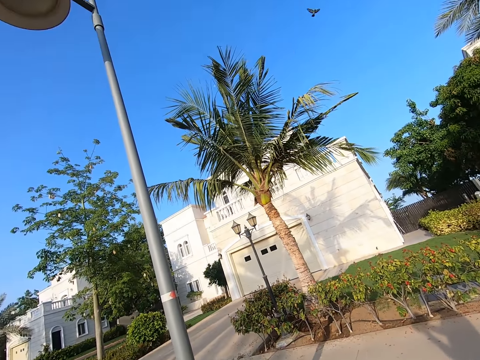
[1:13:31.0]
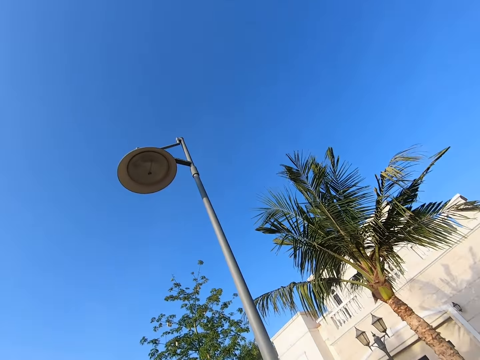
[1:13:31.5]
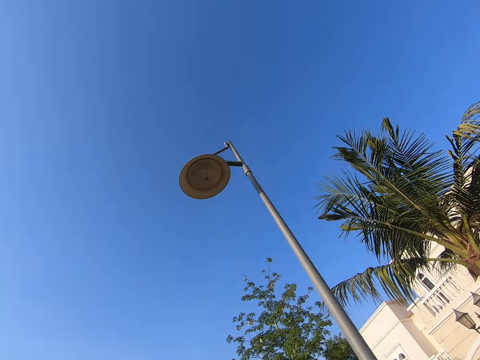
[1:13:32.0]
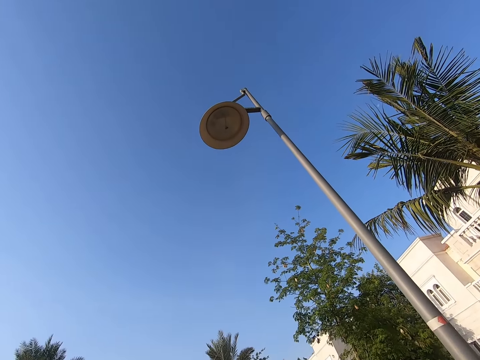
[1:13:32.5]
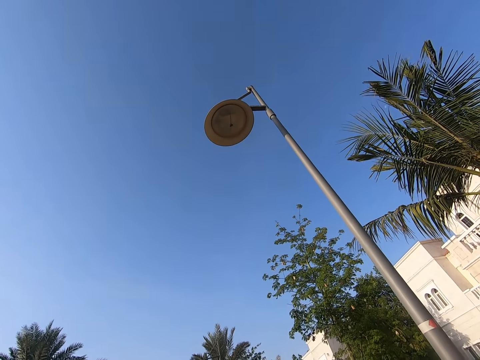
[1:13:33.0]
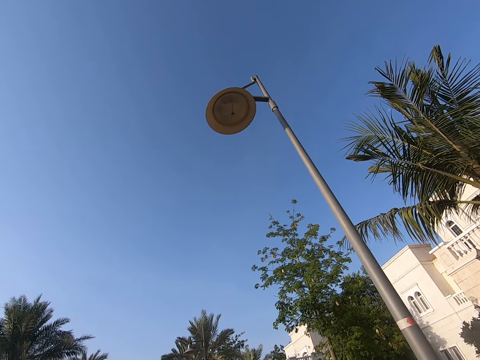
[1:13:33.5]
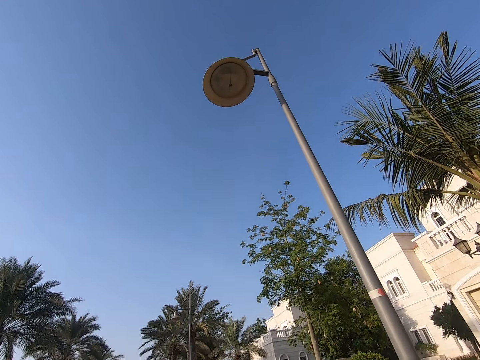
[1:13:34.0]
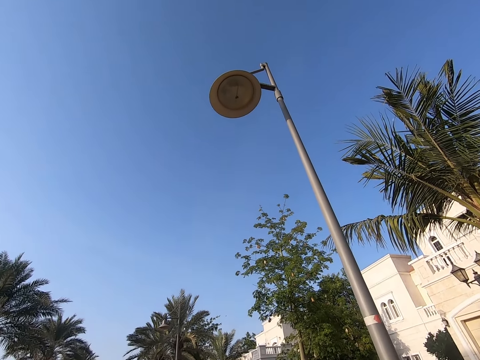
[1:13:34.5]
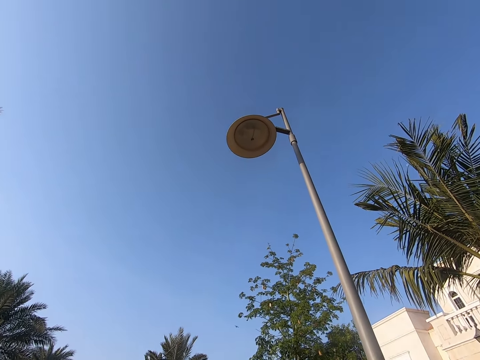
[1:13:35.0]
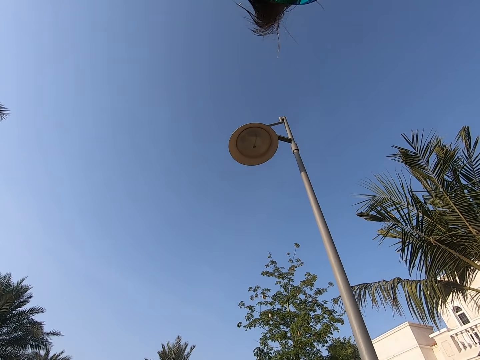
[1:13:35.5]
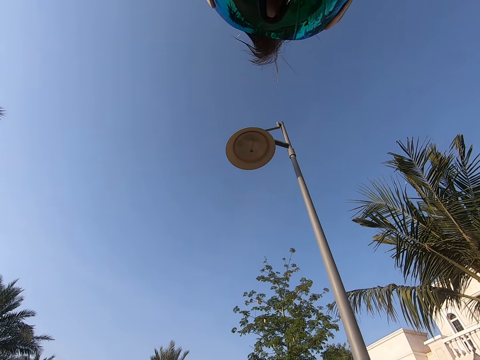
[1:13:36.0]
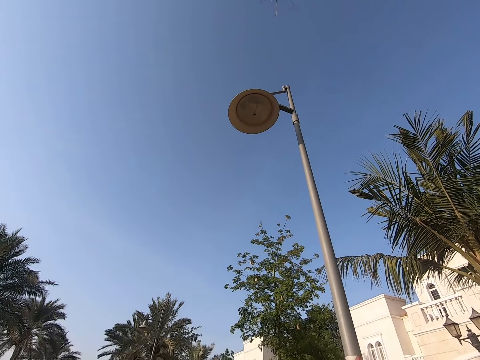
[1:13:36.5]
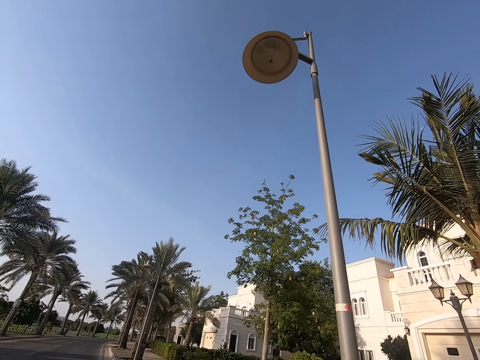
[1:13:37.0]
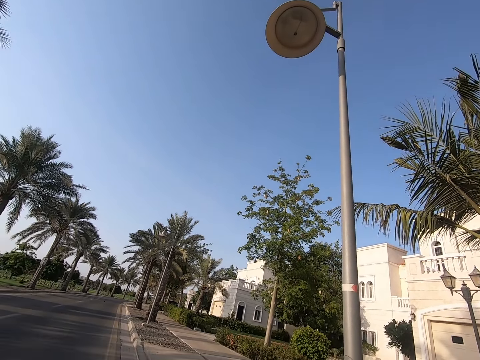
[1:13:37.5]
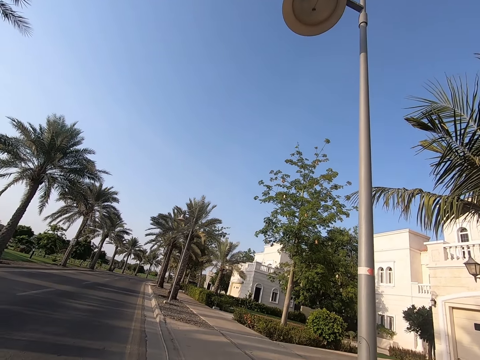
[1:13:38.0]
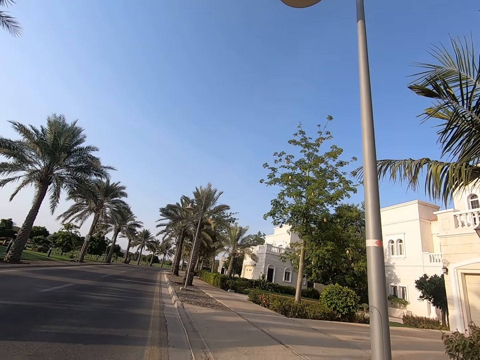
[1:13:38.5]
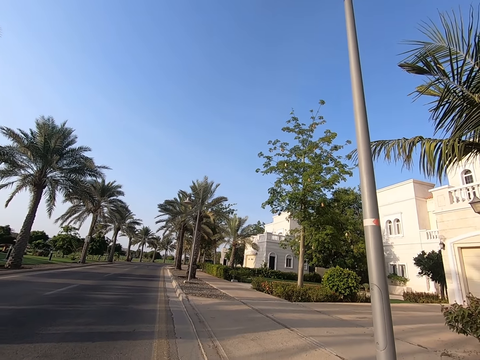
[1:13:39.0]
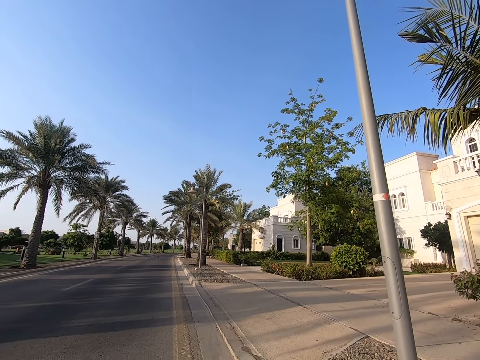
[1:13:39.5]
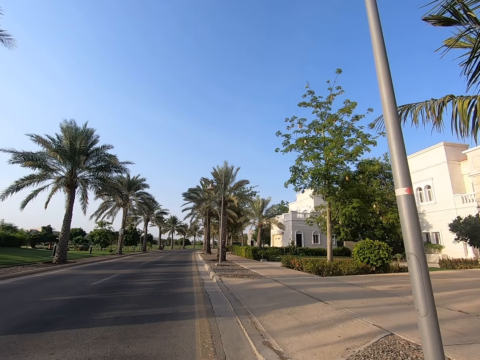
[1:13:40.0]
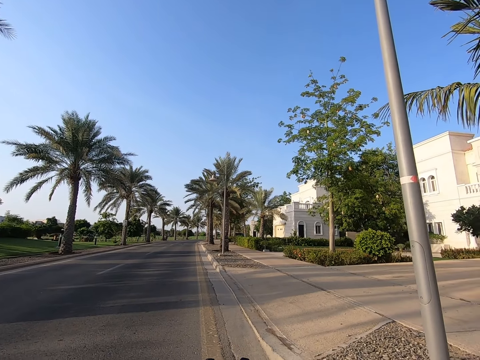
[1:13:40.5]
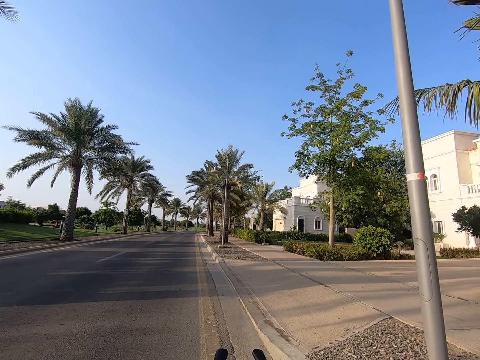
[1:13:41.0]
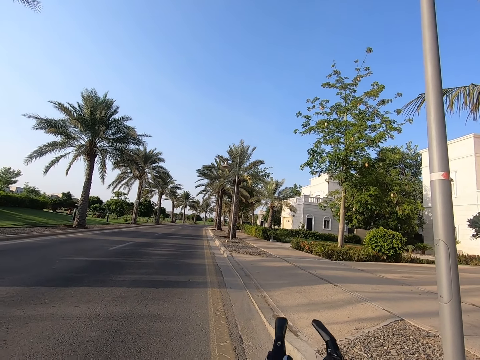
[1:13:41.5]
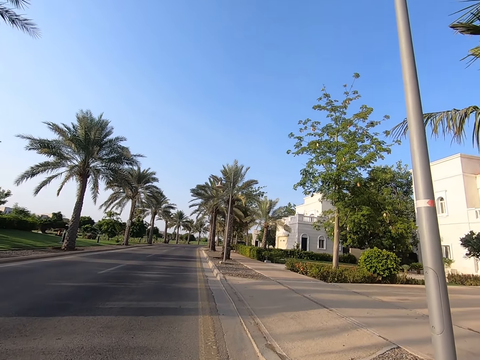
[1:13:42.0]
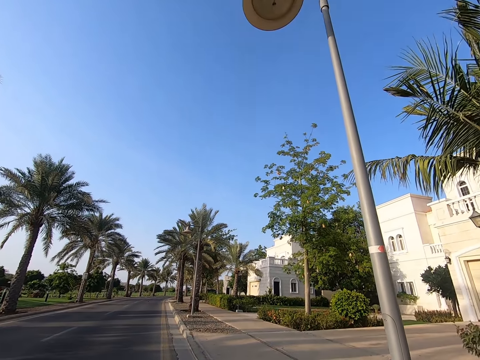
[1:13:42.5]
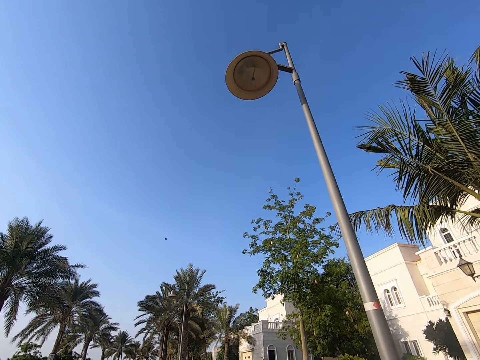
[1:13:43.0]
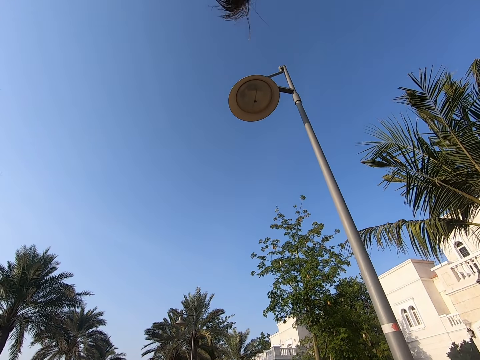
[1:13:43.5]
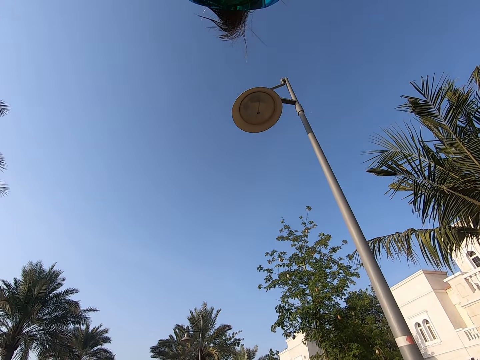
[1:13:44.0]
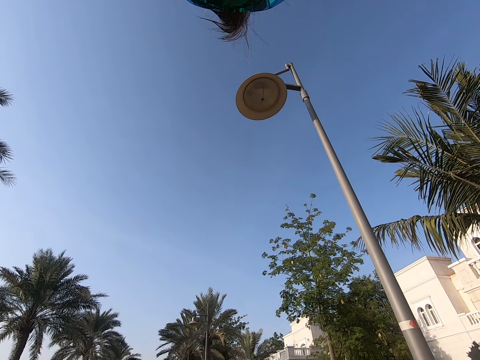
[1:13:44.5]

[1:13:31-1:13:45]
The camera wearer looks around a building. They look around a road.

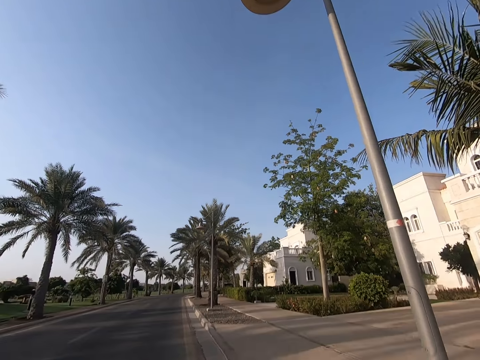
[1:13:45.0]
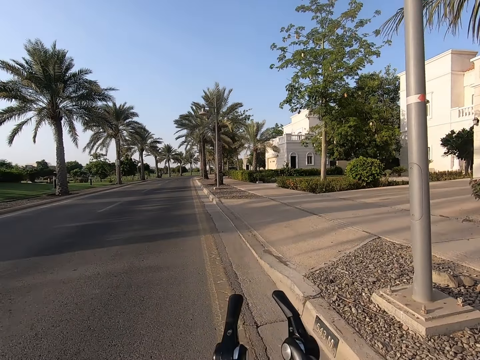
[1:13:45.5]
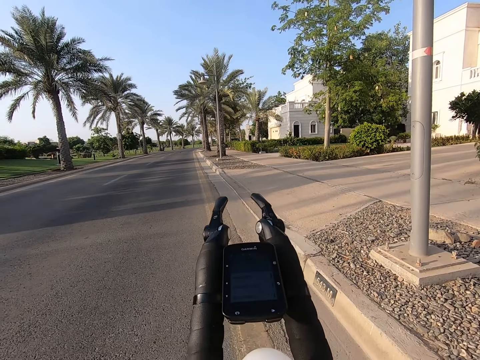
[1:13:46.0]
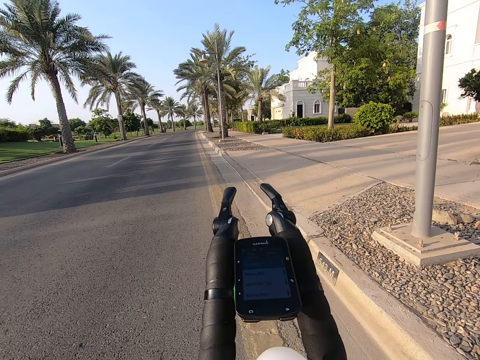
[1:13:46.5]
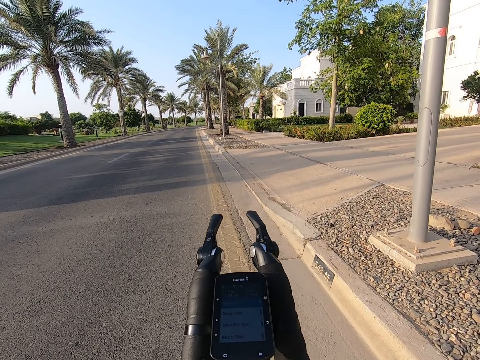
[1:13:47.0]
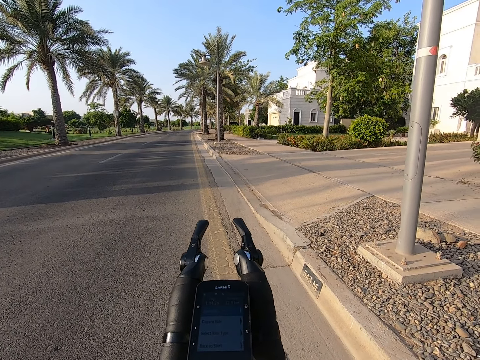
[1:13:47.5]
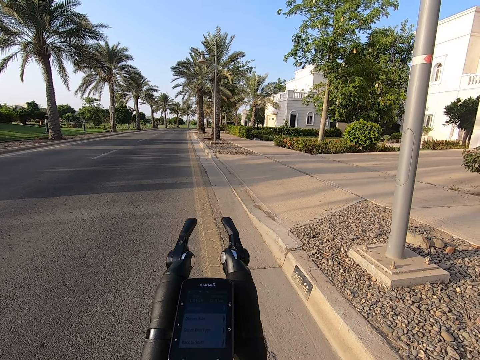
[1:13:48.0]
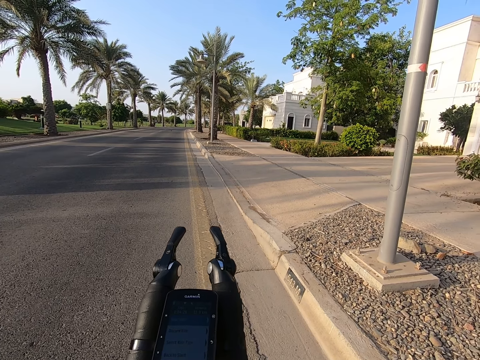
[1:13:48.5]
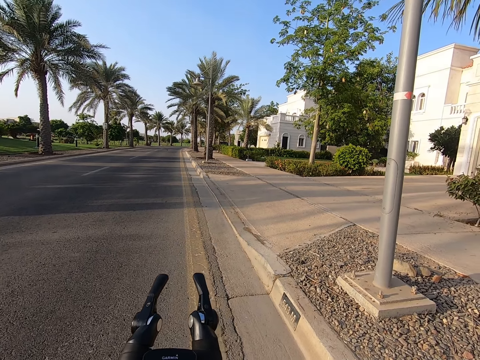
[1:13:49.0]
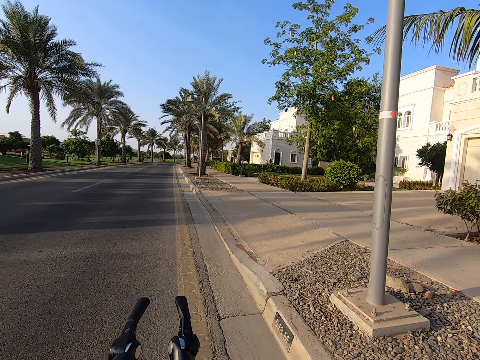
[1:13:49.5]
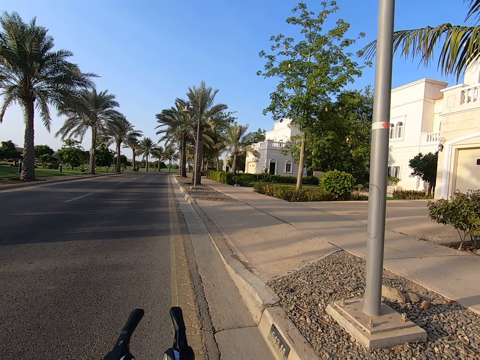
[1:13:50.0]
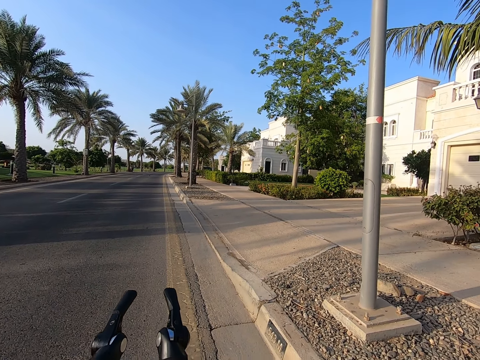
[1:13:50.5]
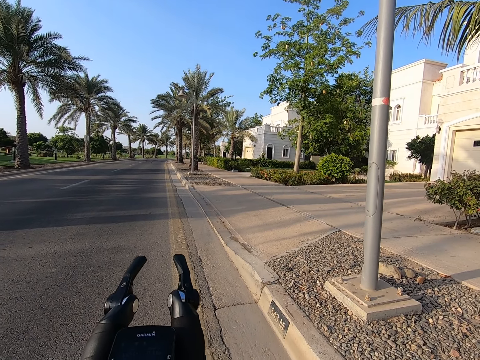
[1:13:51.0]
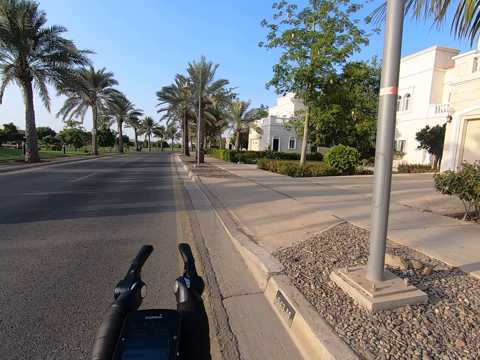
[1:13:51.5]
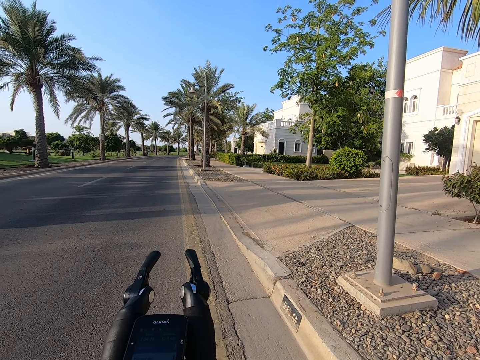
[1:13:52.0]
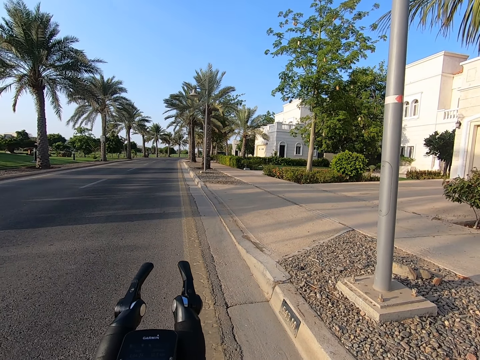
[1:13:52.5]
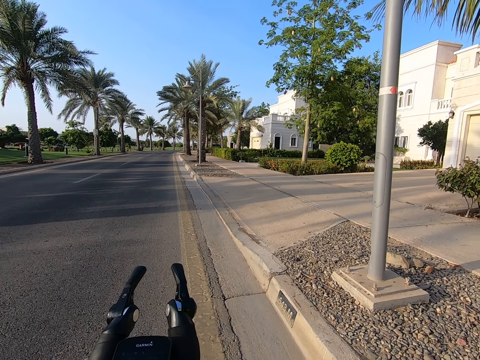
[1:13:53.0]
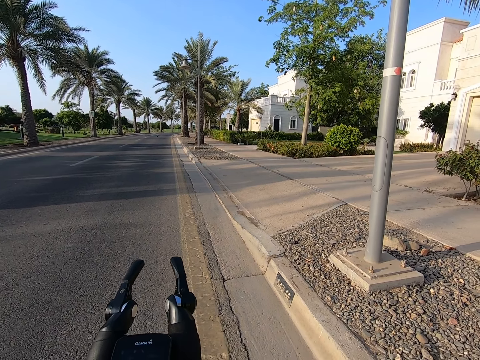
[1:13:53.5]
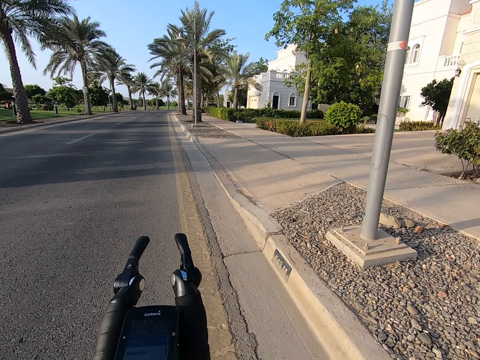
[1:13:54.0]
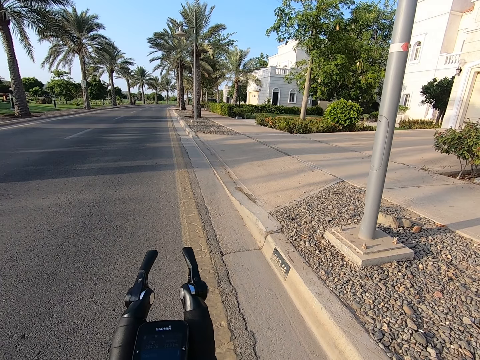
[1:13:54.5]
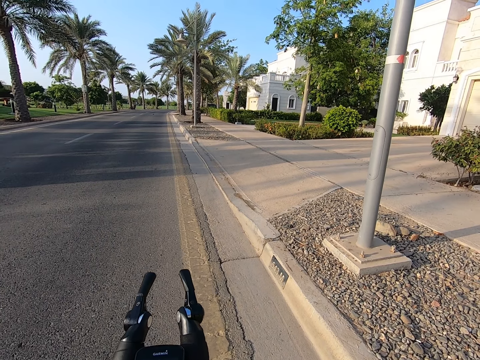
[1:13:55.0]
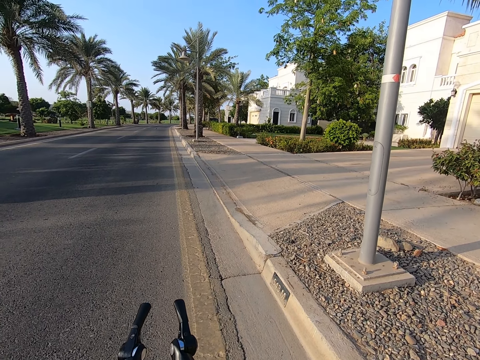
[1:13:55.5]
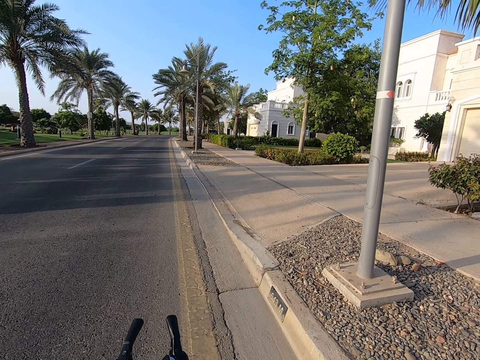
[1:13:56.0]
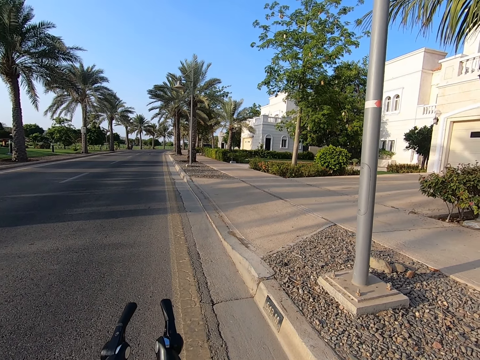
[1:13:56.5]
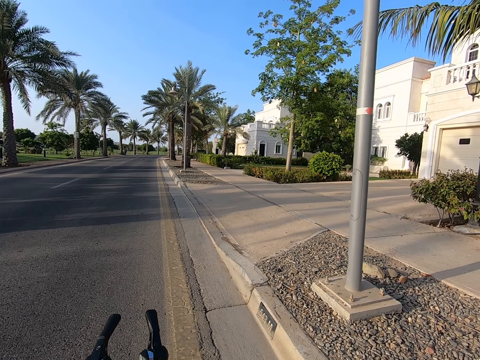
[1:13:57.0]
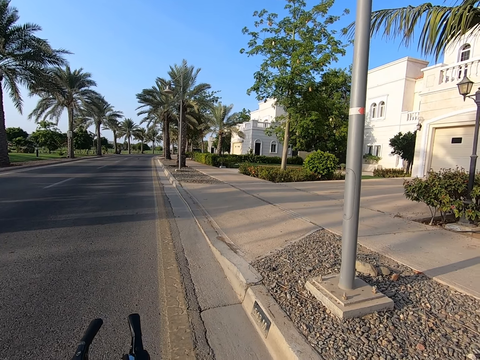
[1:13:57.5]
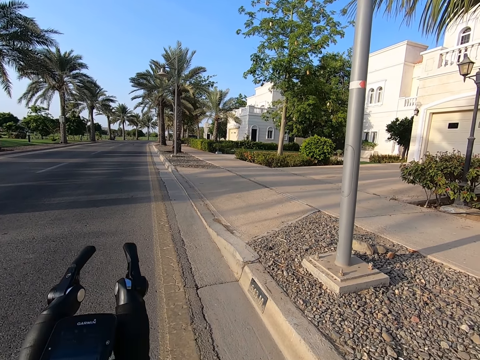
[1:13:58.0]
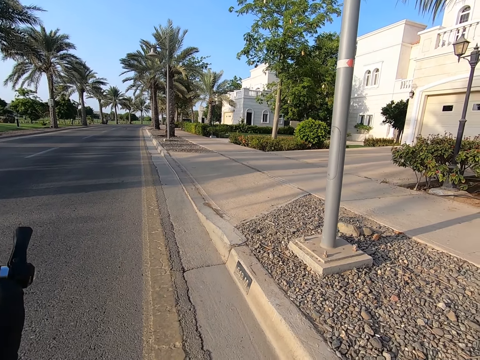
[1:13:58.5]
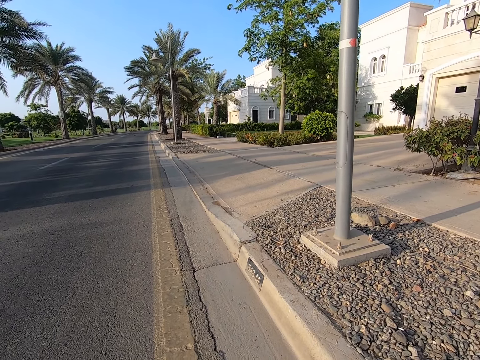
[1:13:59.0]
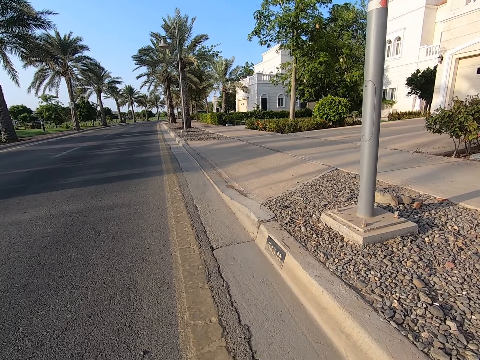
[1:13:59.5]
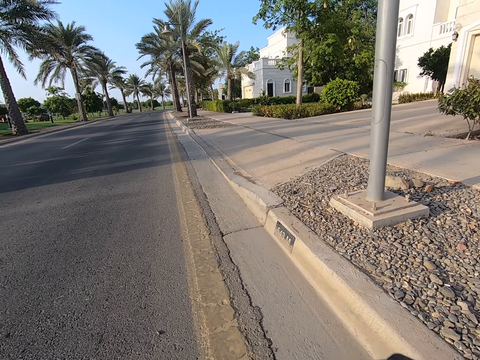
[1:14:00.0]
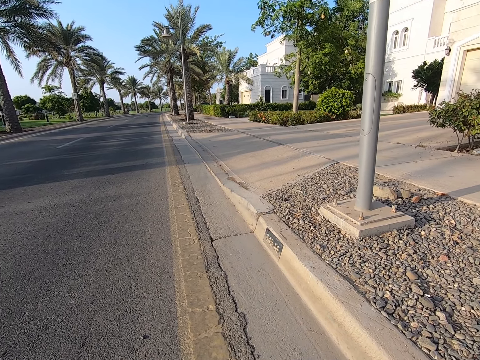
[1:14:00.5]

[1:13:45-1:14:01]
The camera wearer adjusts a bike on a road. They look at the phone. They look around the road.
